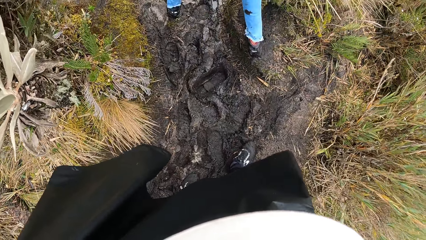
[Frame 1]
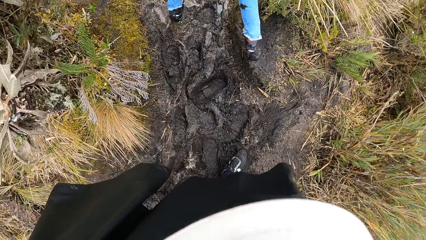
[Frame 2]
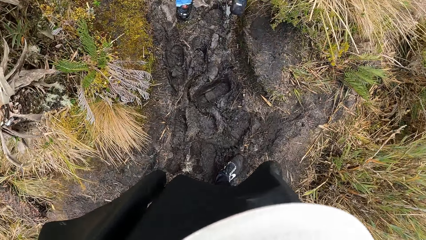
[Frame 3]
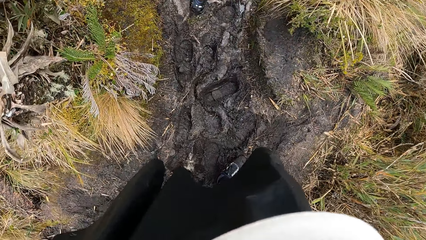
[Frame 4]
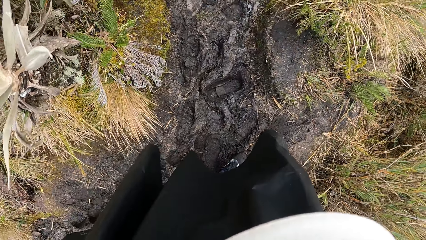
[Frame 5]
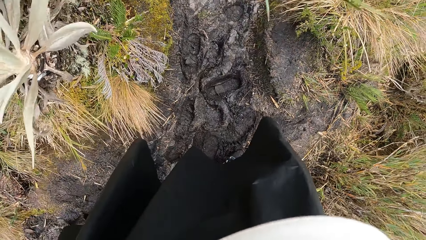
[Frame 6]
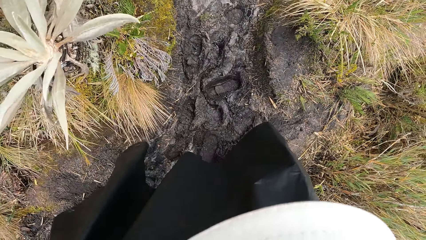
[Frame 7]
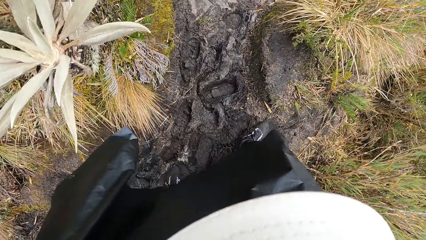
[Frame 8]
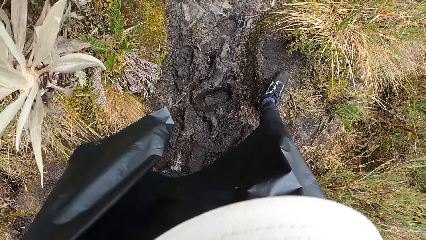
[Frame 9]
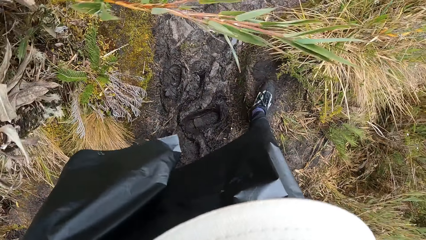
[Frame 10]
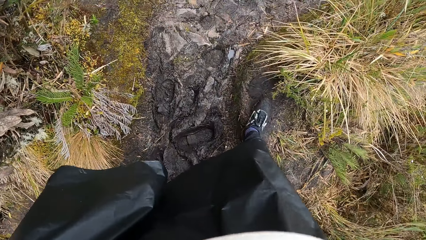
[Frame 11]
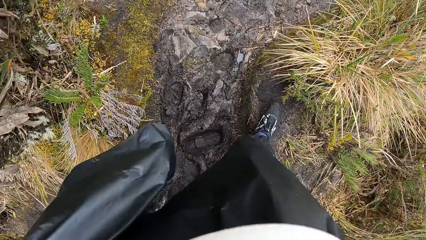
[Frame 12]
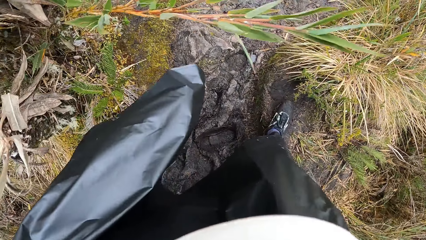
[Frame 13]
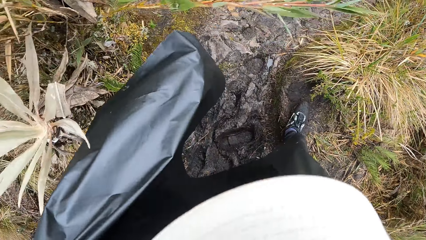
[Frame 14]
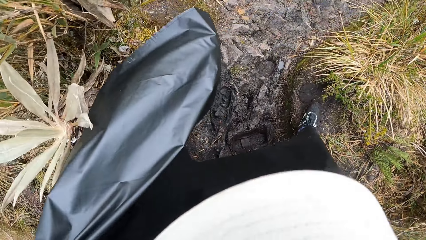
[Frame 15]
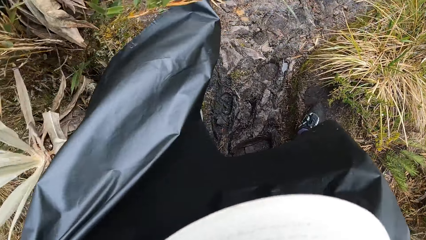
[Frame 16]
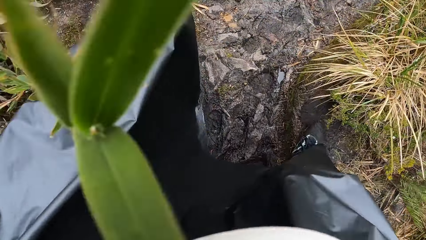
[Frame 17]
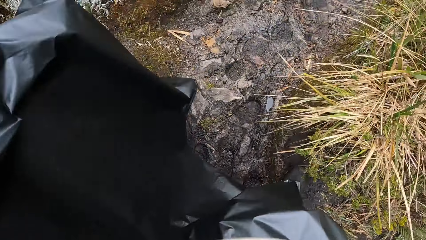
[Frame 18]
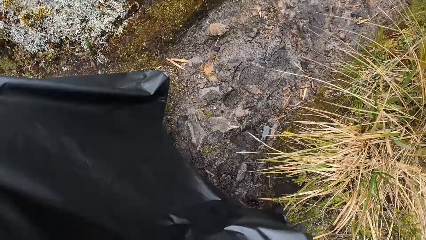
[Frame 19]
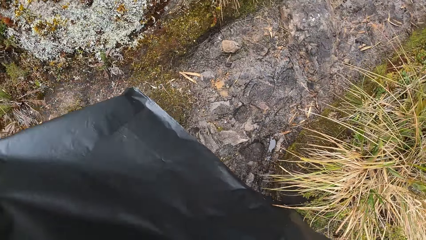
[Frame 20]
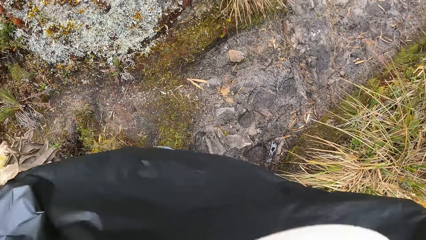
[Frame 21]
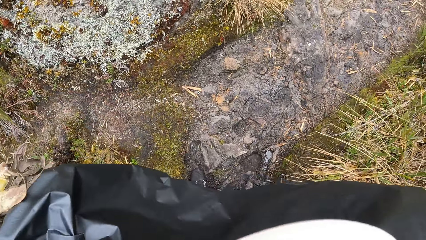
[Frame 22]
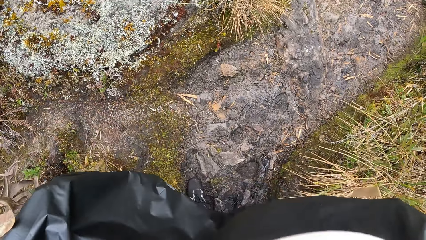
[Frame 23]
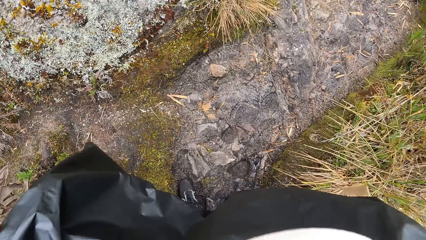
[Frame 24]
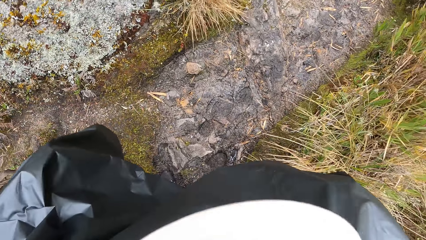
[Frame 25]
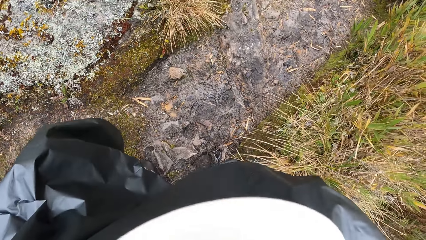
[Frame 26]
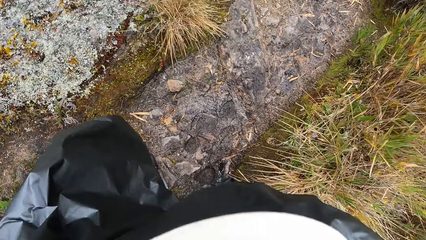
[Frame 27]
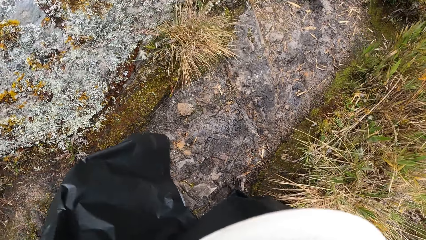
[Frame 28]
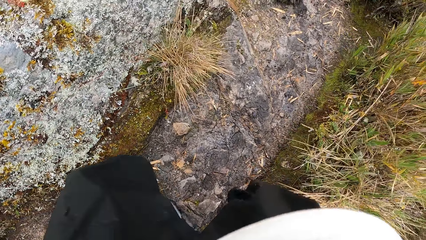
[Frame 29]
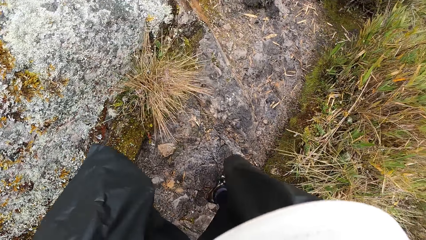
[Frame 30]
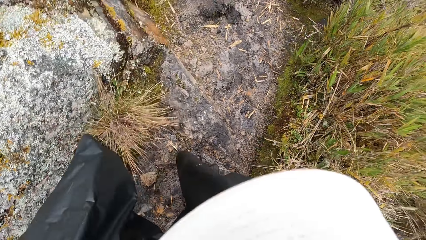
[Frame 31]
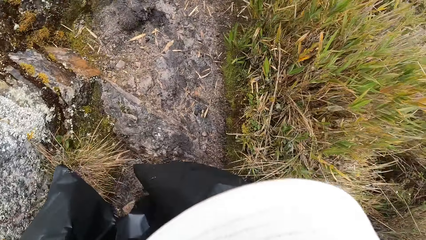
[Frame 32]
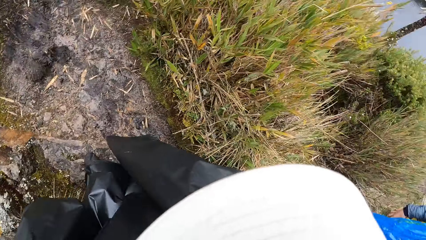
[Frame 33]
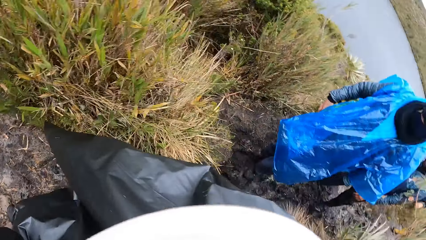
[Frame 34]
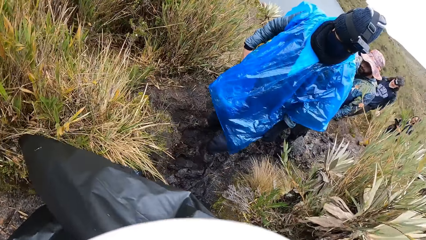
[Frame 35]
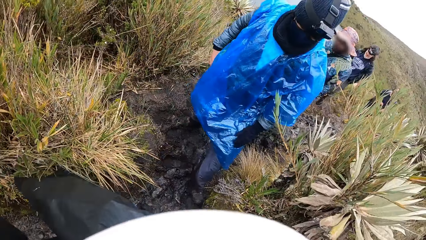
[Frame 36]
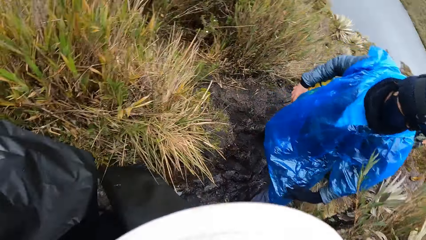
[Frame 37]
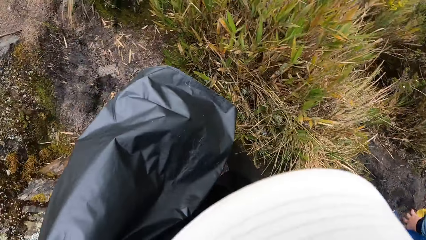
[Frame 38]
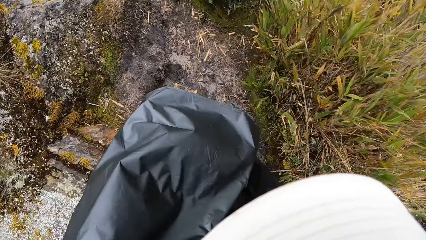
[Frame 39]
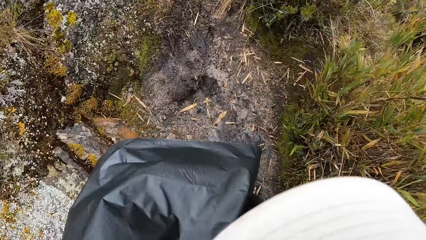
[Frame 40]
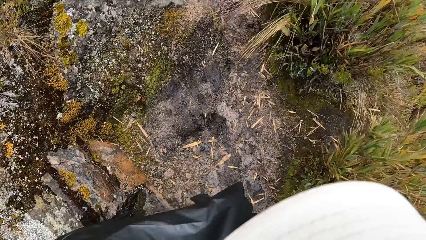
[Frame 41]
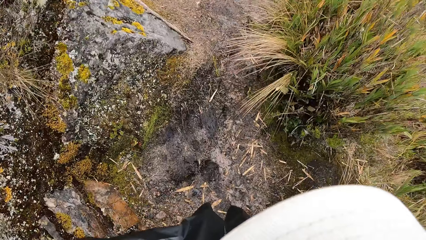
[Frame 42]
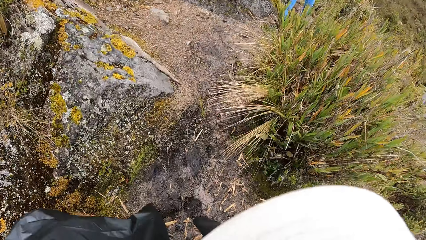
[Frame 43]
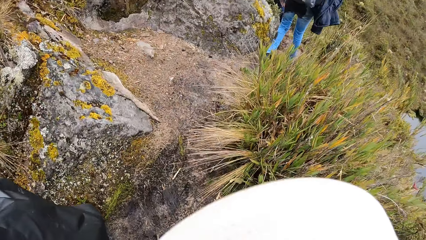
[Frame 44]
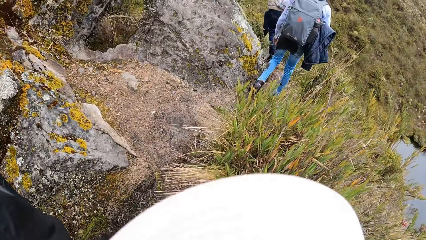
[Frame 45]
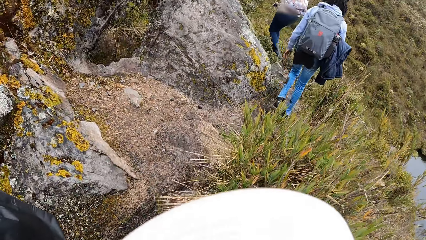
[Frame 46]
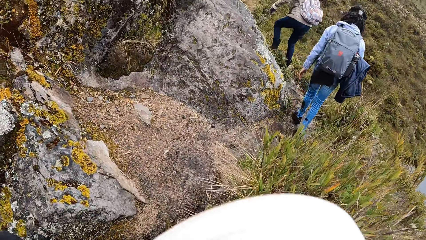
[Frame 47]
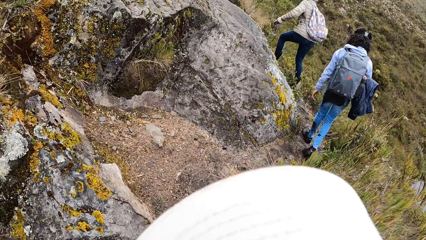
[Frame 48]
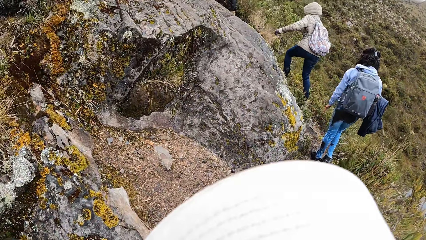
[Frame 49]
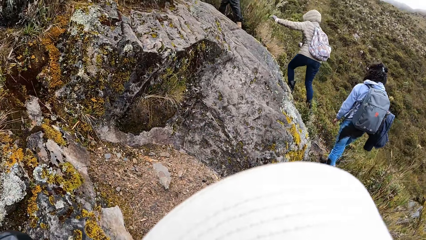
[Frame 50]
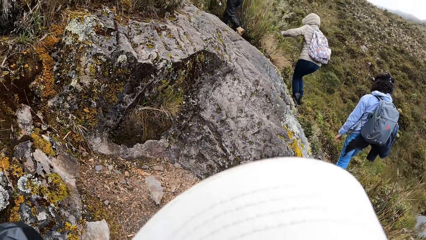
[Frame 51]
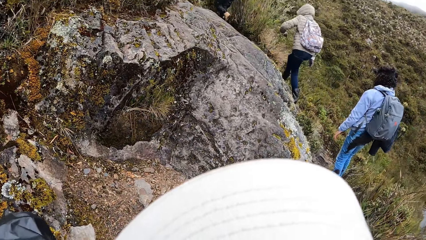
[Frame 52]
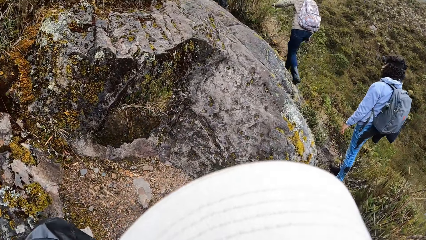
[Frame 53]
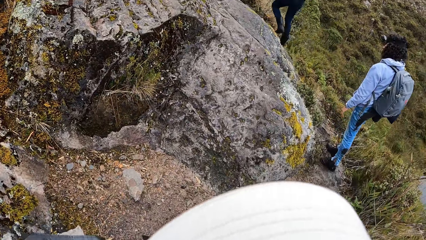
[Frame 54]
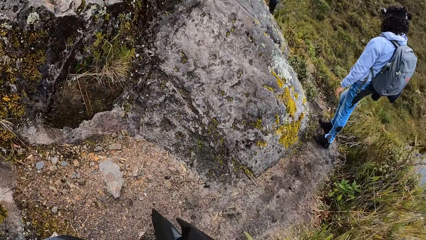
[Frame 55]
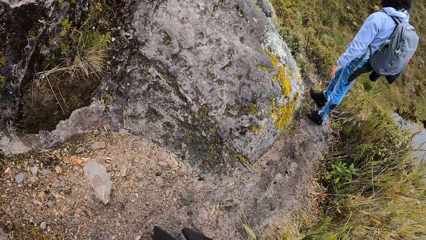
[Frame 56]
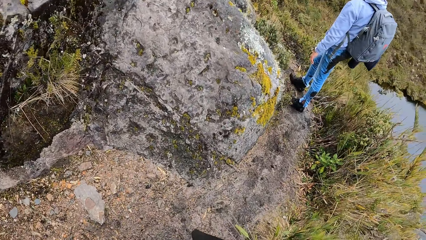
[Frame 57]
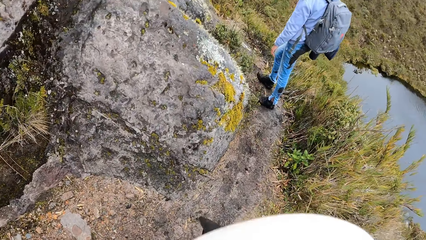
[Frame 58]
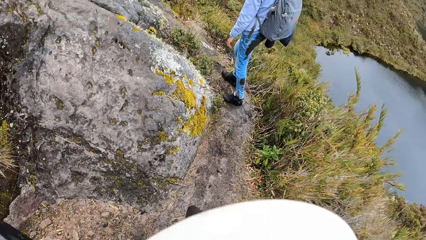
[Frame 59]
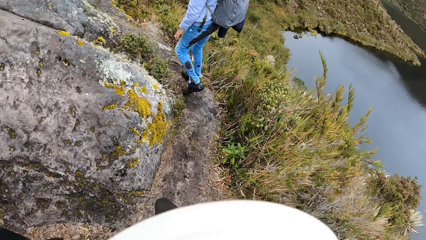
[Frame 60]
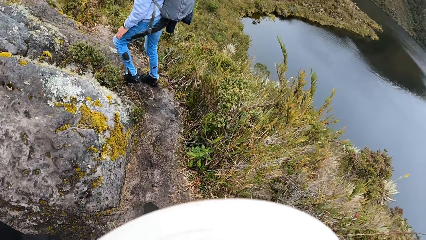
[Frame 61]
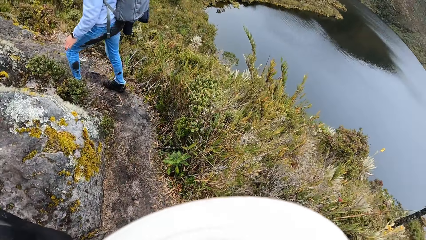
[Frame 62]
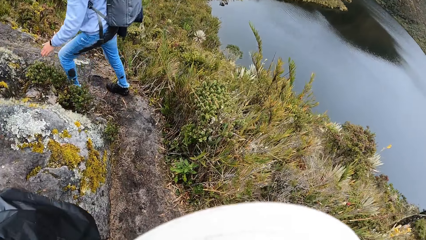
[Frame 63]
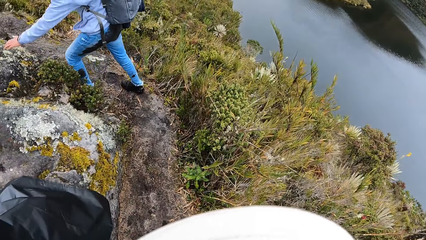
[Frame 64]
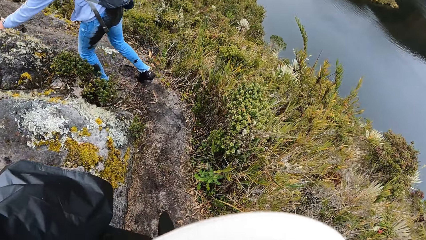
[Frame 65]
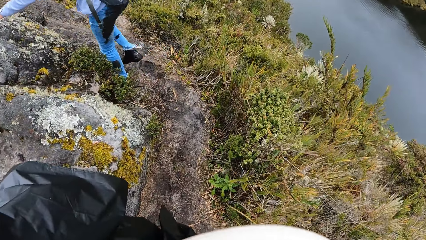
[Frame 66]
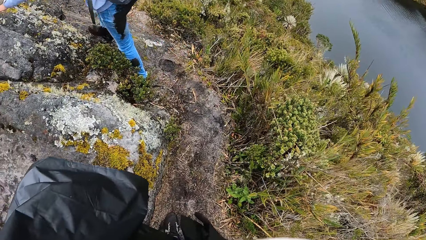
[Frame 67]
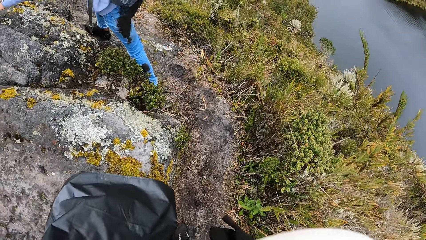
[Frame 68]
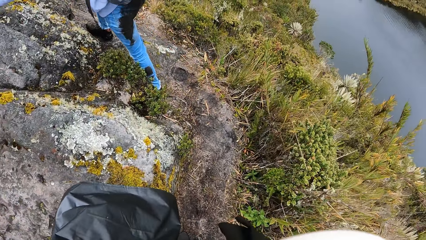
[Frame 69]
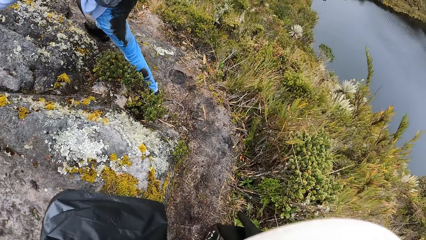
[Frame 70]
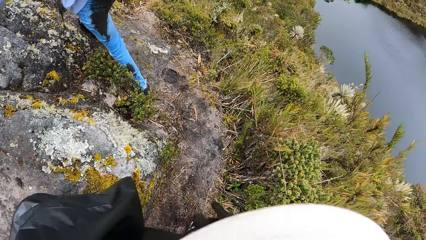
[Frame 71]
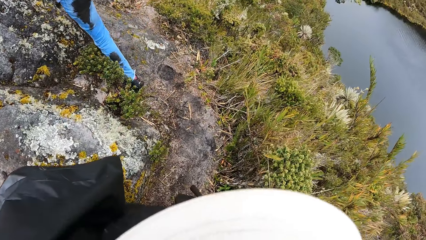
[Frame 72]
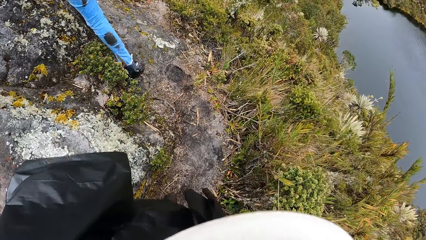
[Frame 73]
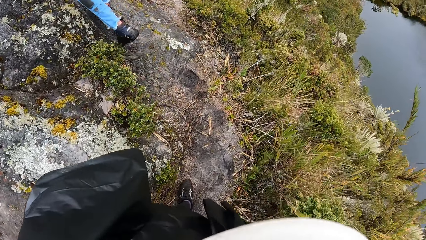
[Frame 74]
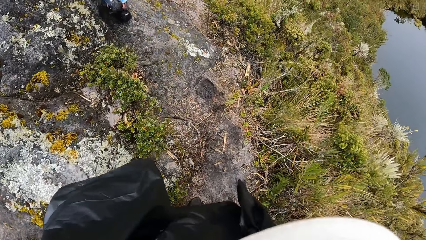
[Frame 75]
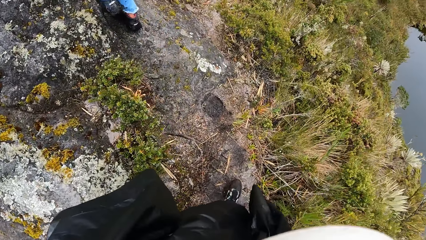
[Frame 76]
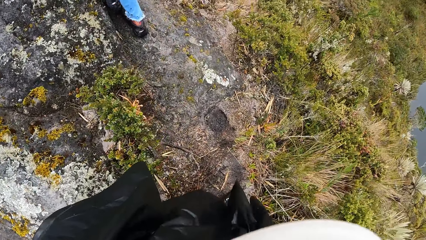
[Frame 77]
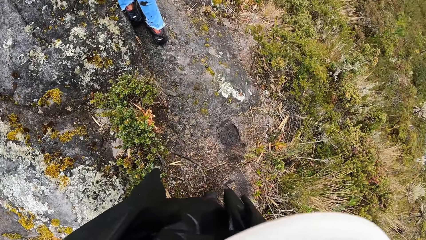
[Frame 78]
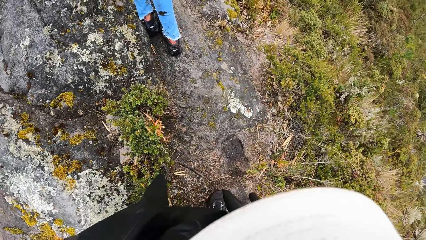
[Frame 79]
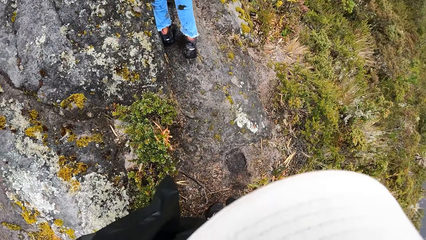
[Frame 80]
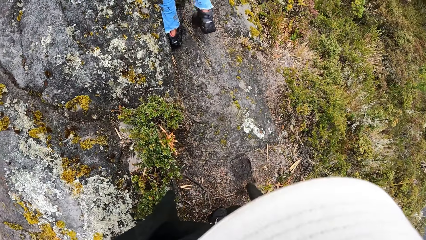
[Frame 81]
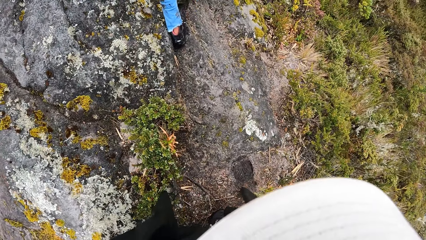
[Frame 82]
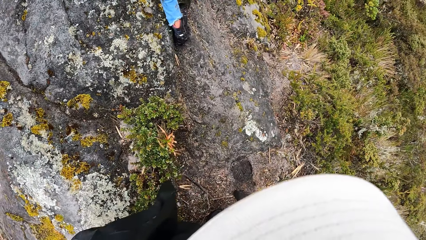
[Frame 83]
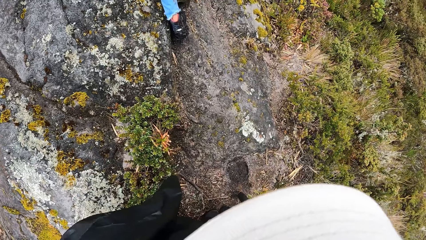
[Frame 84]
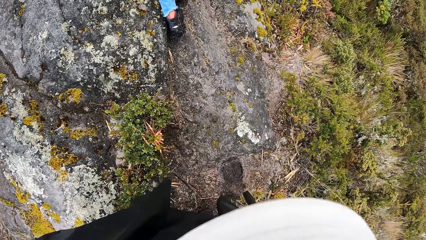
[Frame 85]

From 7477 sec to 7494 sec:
The camera wearer hikes. They turn around. They hike.
